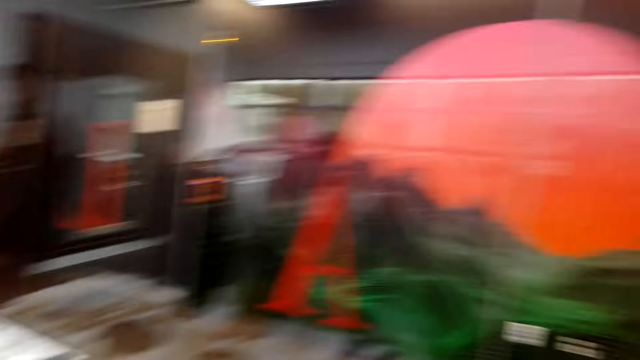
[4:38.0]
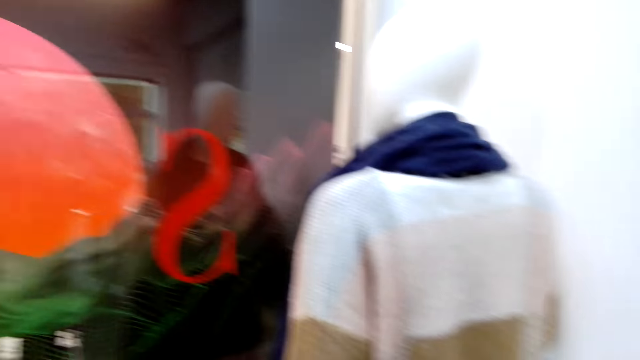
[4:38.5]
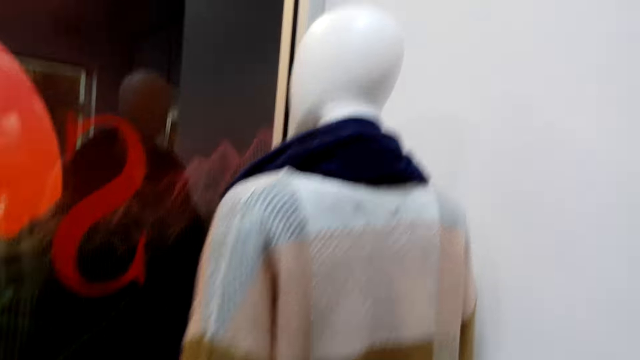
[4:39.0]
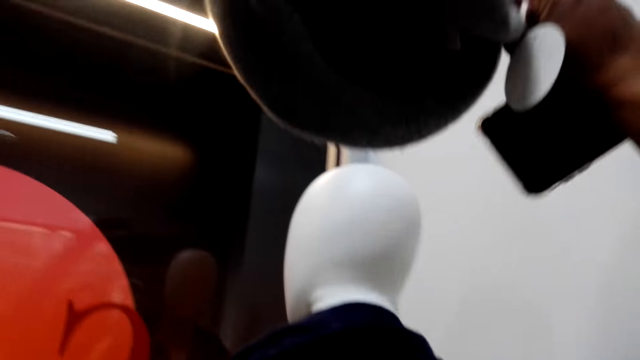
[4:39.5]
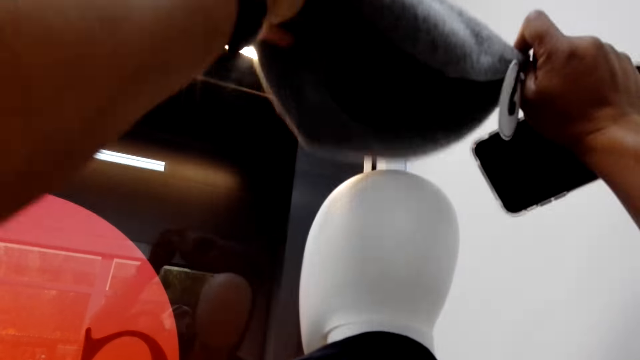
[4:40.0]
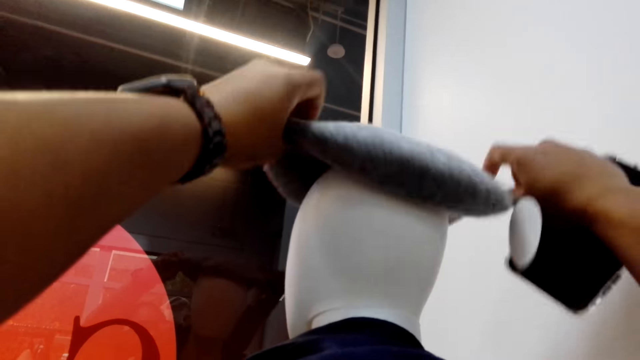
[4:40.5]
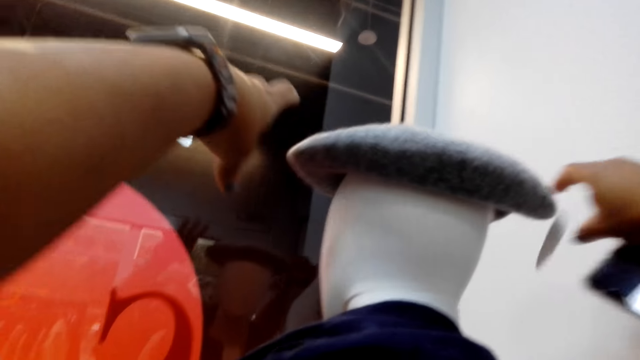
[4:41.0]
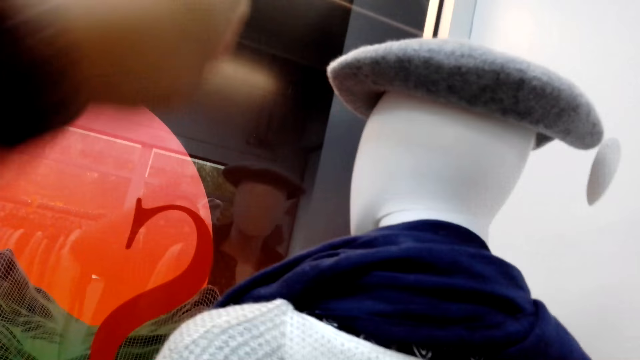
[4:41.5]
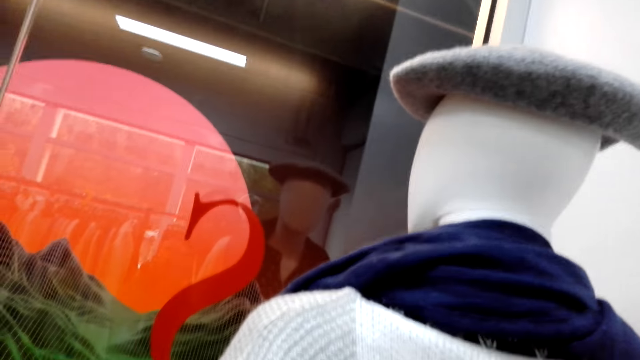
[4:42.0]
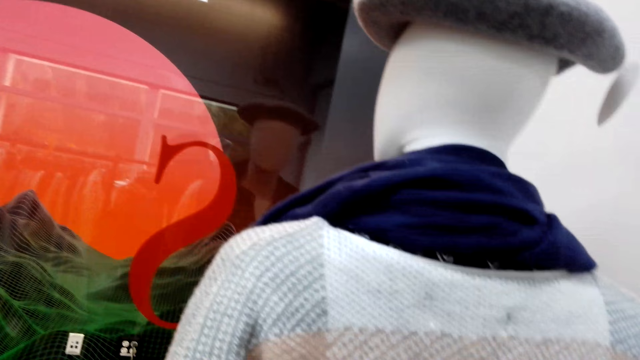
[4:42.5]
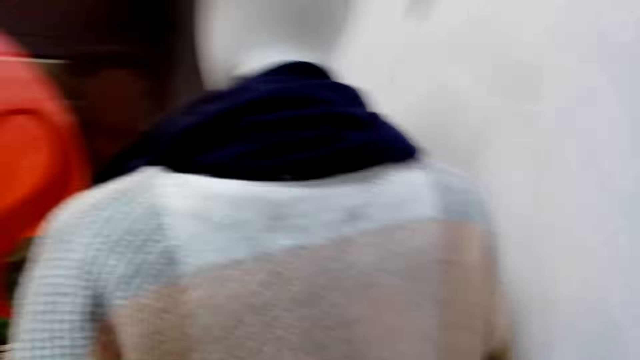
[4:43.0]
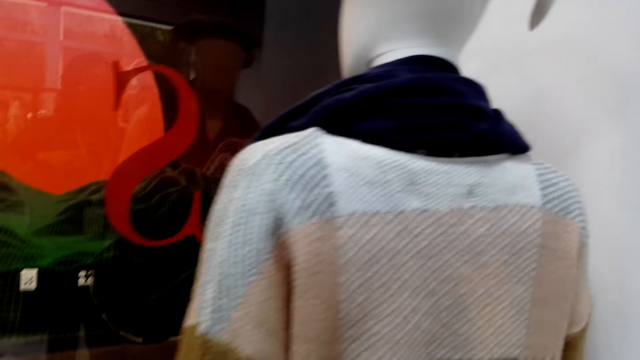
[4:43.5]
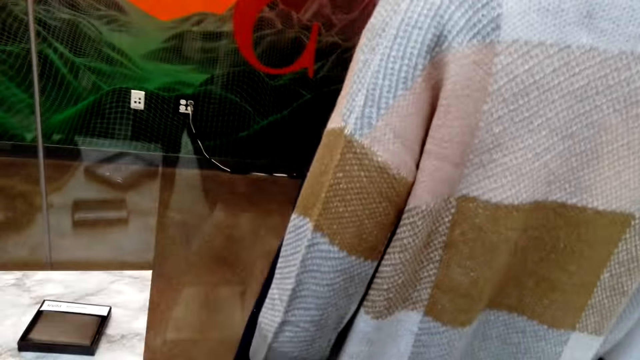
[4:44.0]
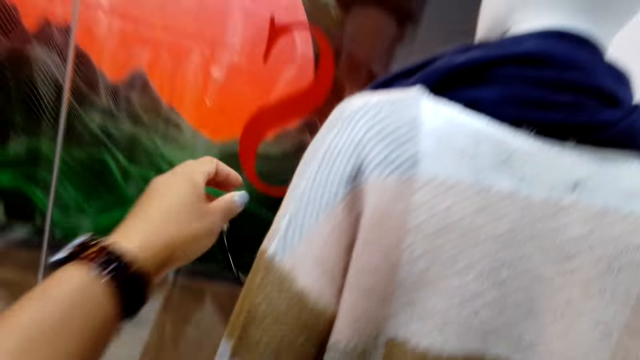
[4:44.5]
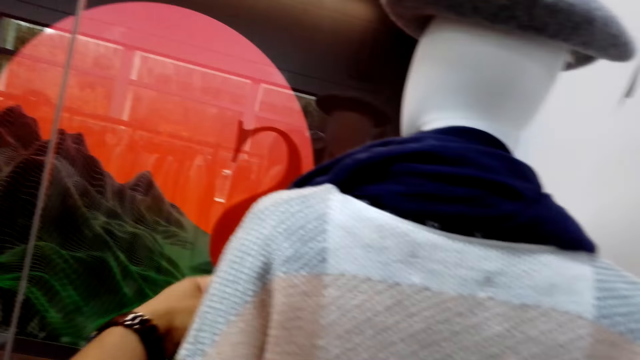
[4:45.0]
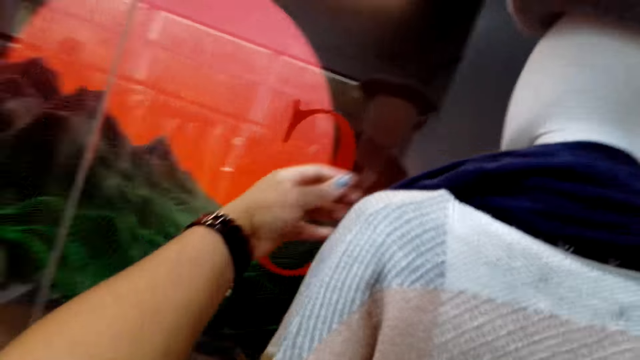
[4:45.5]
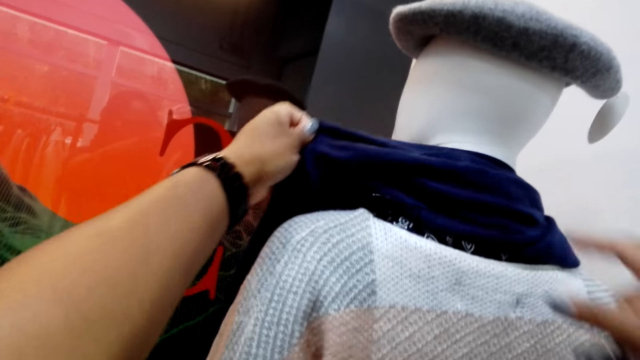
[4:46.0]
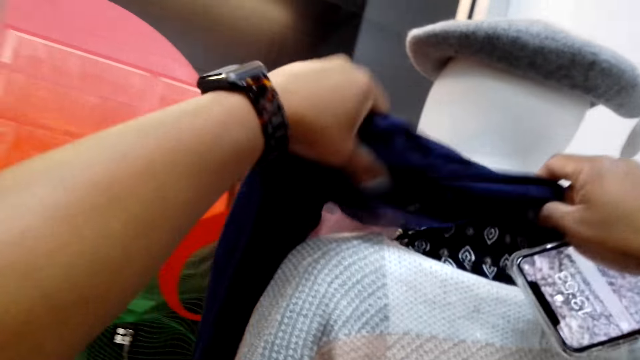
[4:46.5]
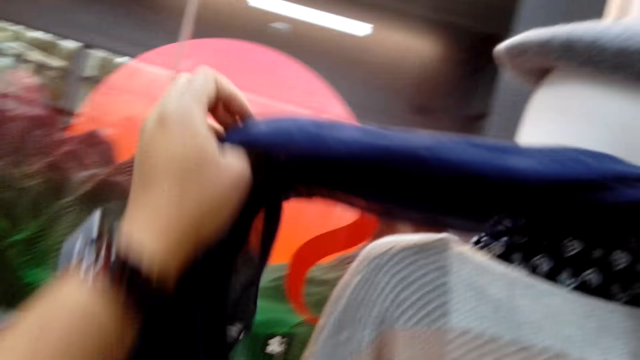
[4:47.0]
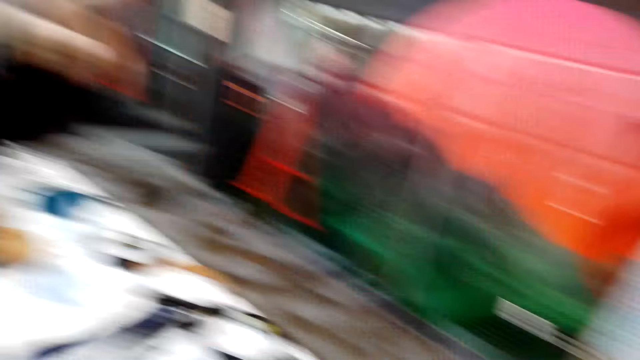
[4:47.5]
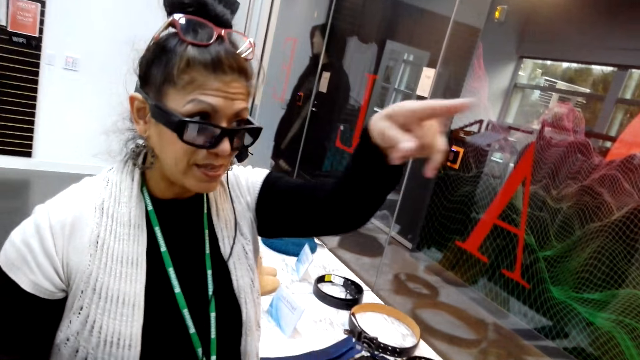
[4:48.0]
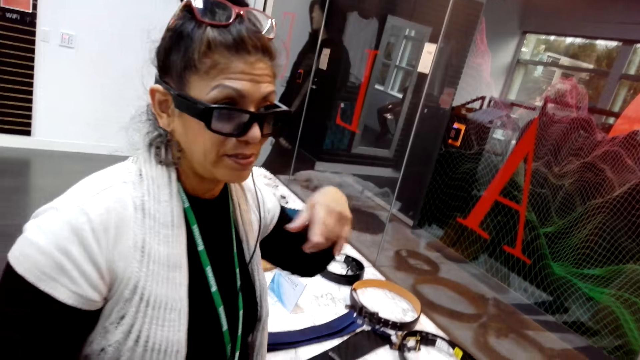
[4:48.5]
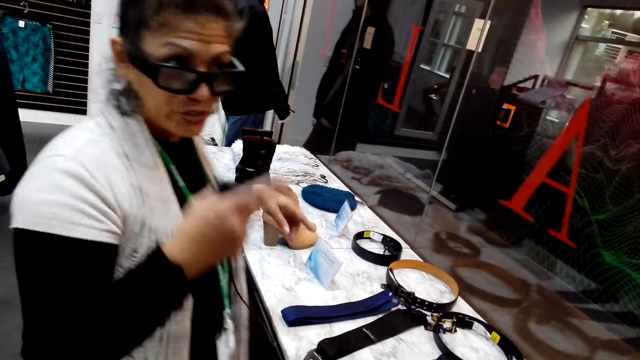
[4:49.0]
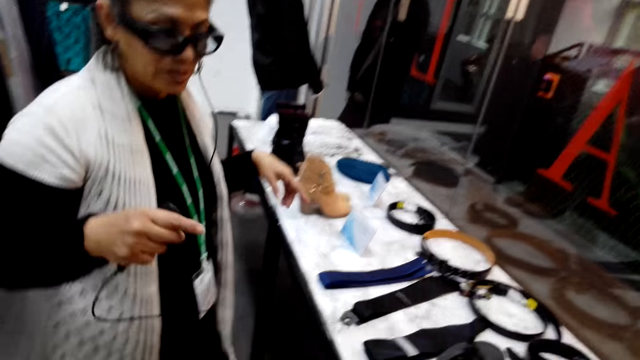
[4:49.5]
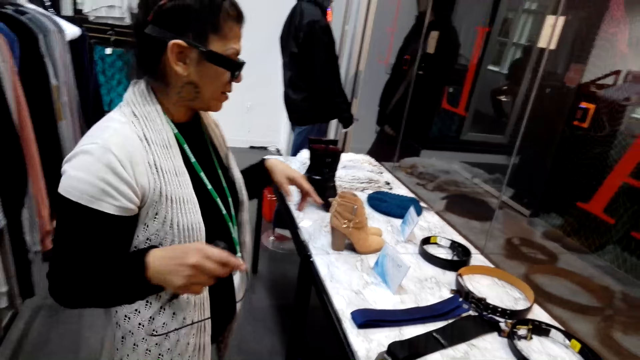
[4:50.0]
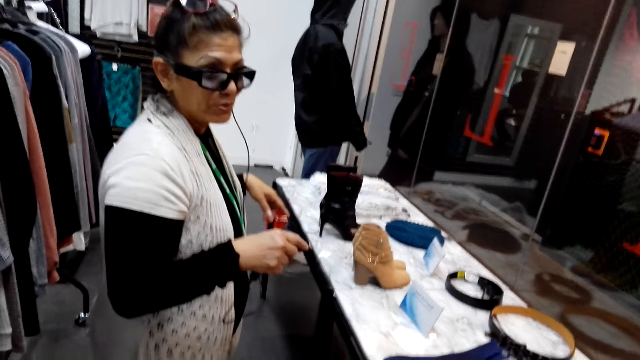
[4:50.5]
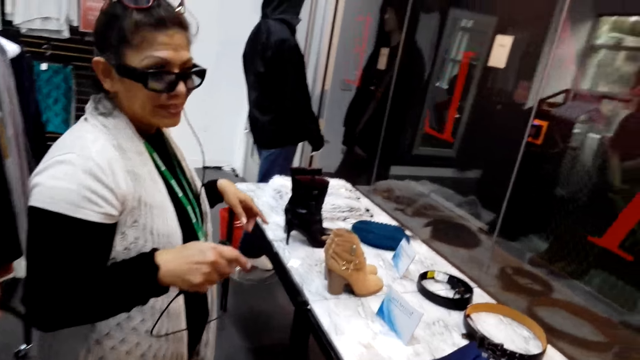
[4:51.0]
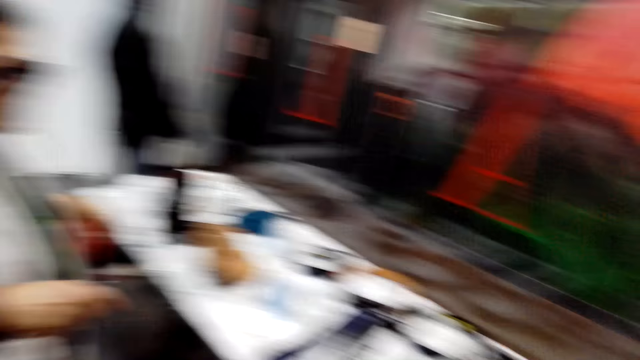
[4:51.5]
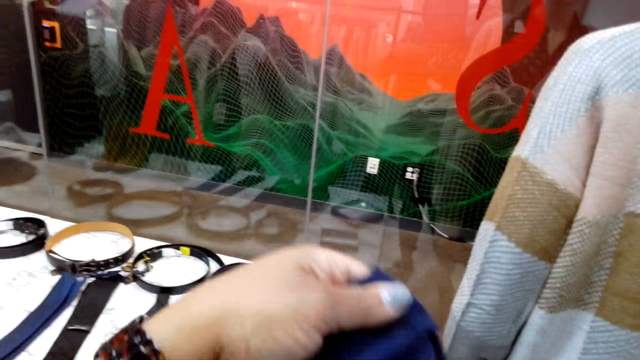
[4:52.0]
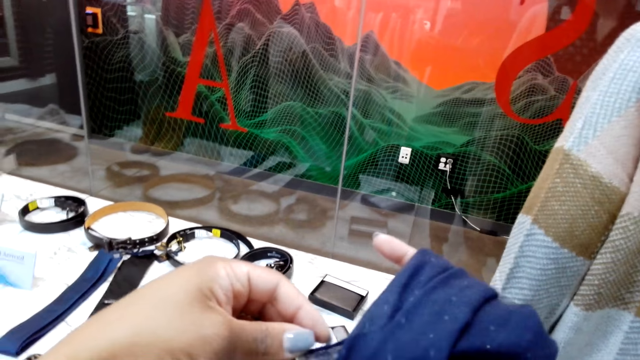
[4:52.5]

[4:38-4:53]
The camera wearer turns to the side. They put the hat on the mannequin or dummy. They remove a scarf from the mannequin and hold the scarf on the dummy. A woman points with her left finger. The camera wearer turns to the side. The woman raises a hand around. The camera wearer examines the scarf. They turn to the side.

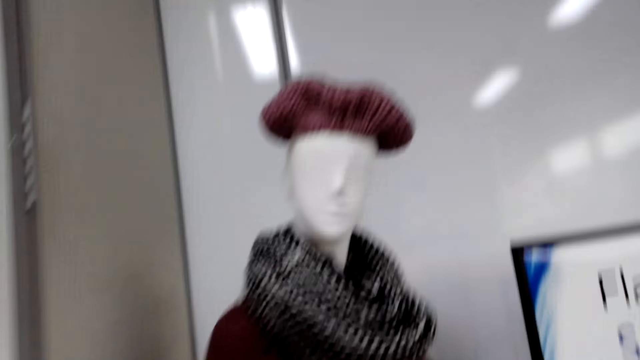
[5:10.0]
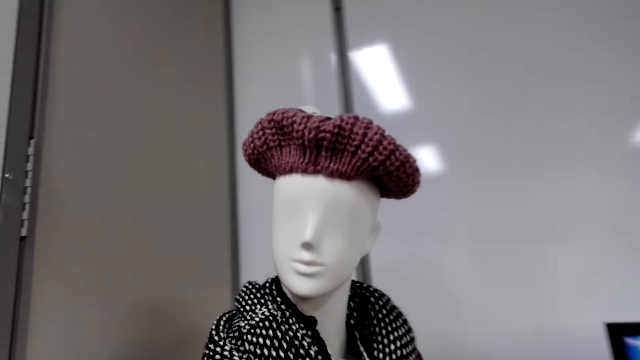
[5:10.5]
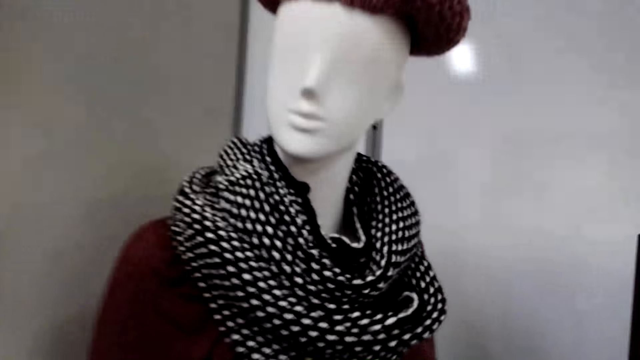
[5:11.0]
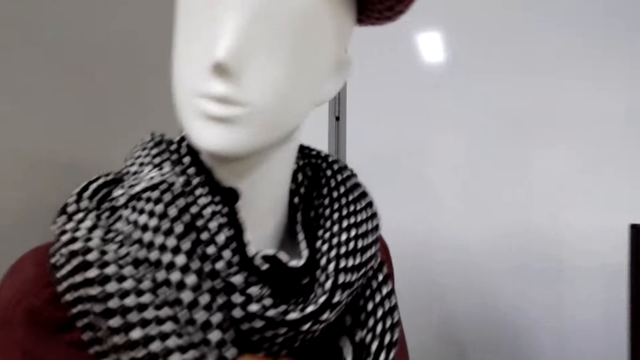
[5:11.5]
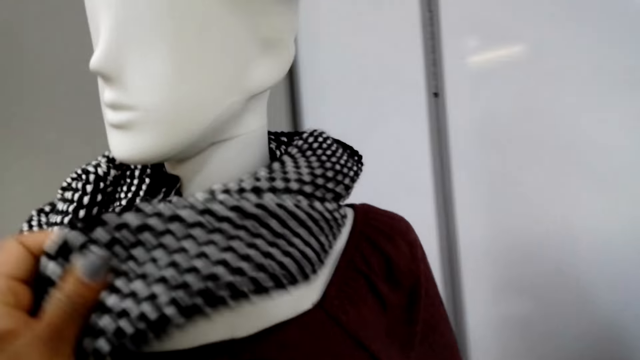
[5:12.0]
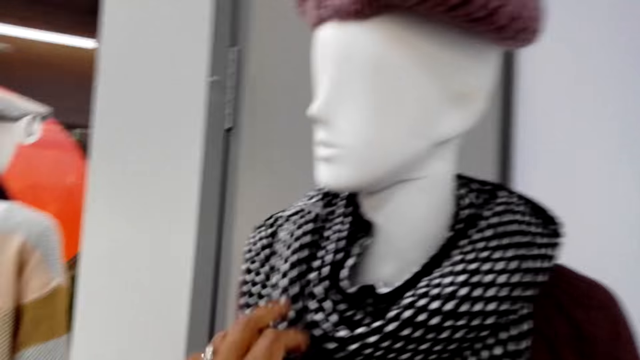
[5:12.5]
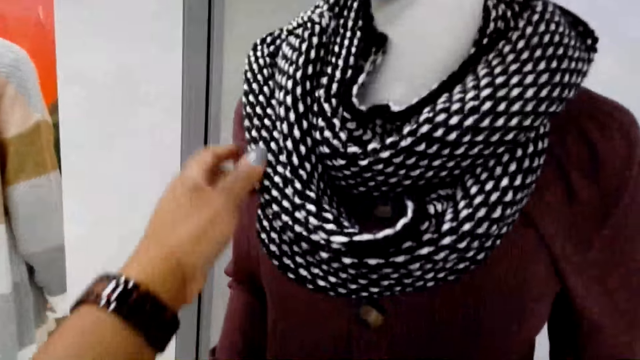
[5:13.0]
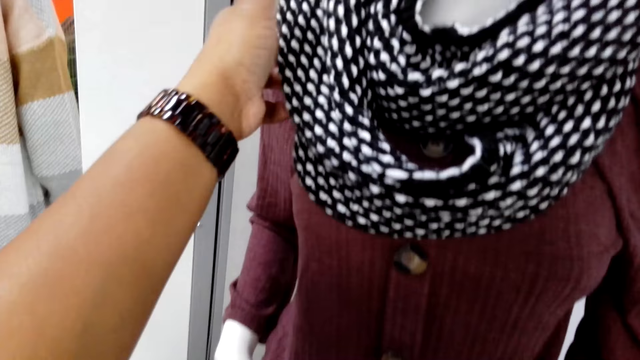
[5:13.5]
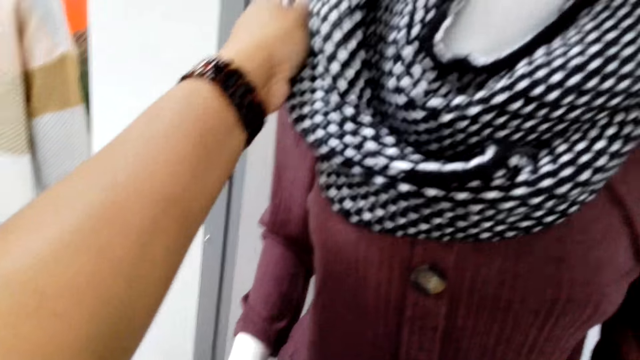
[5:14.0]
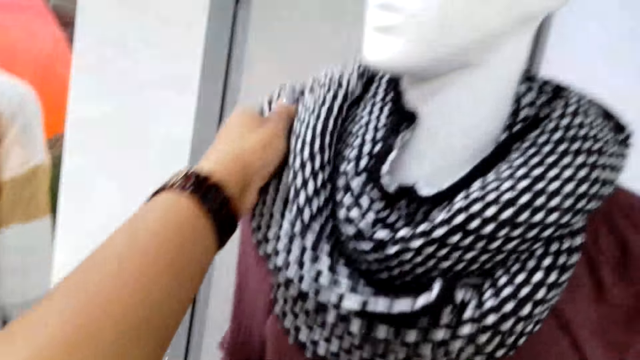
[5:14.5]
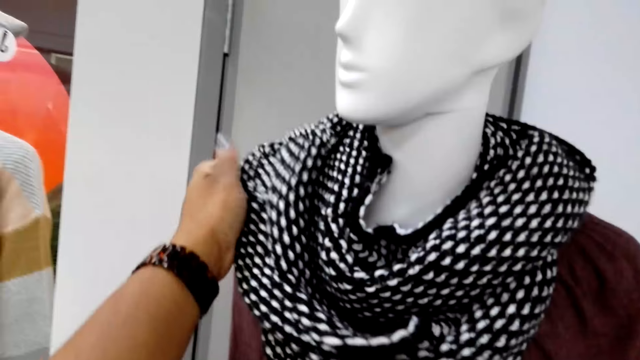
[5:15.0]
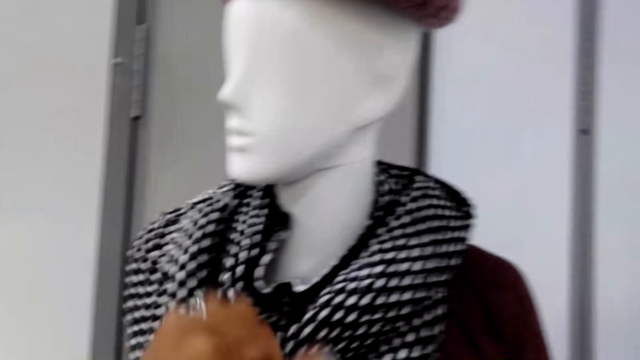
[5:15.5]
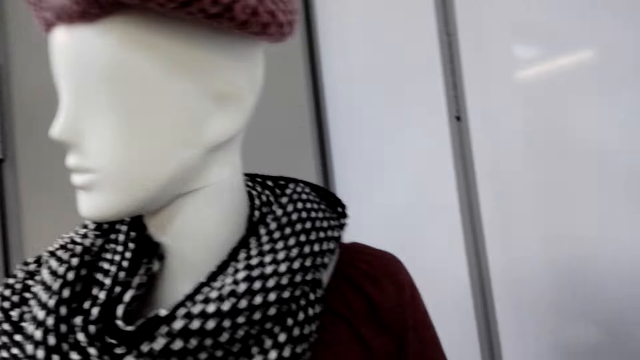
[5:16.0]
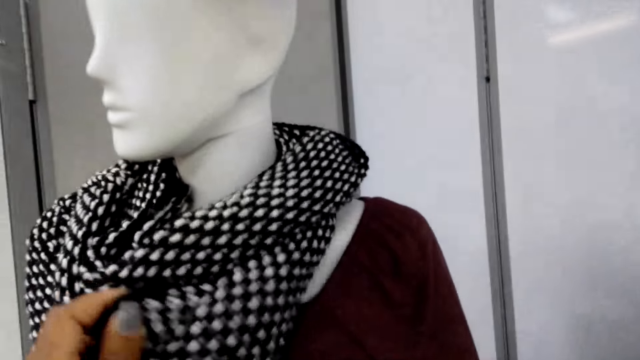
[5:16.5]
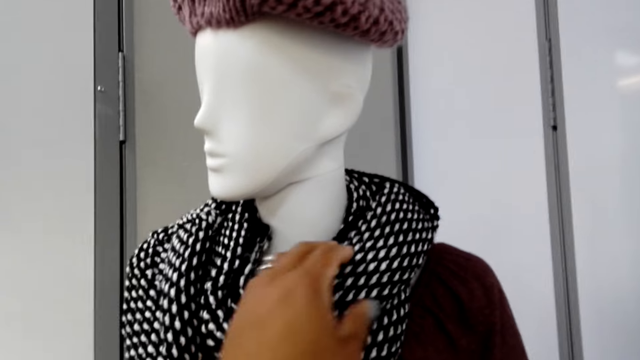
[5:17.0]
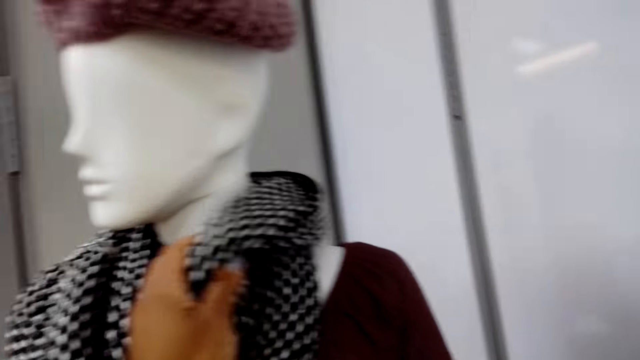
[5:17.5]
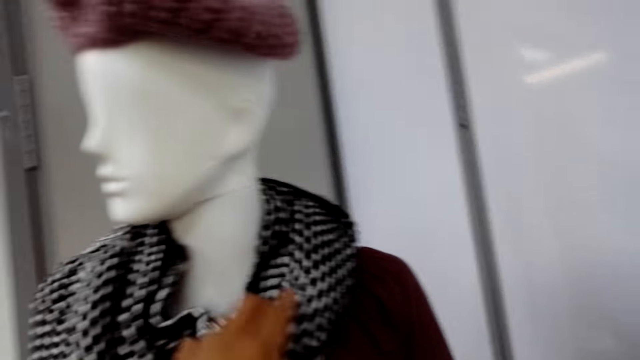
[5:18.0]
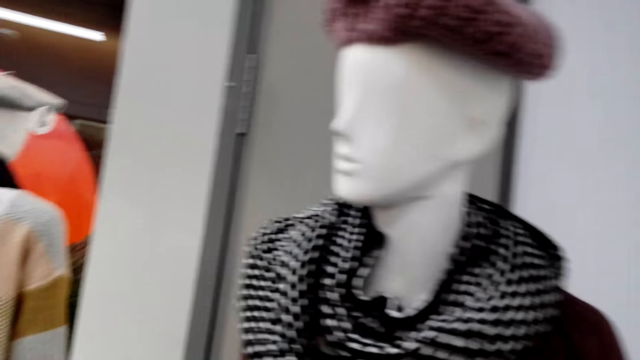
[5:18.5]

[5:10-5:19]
The camera wearer adjusts the scarf on another mannequin and holds the scarf on a dummy. They turn to the side. They hold the scarf on the dummy.
